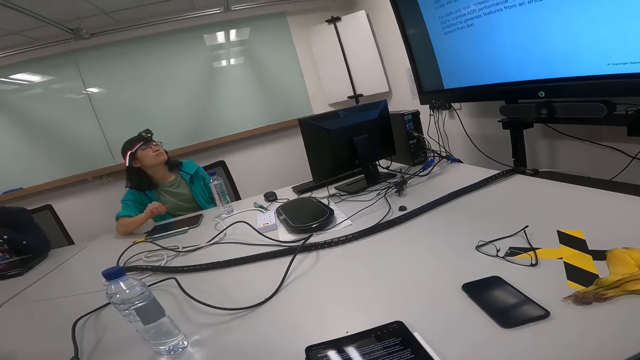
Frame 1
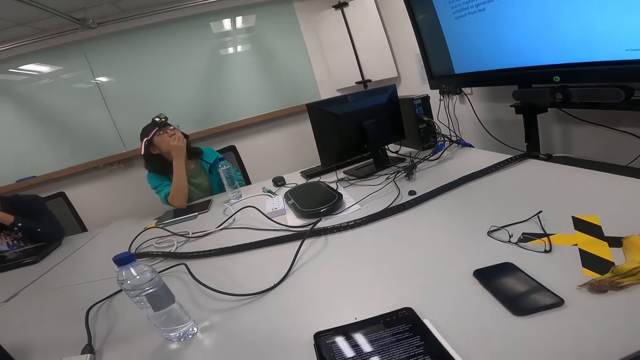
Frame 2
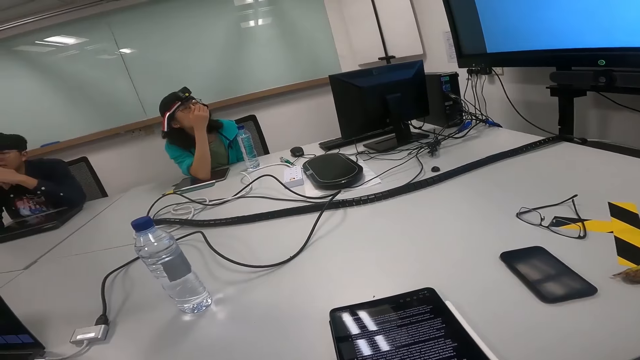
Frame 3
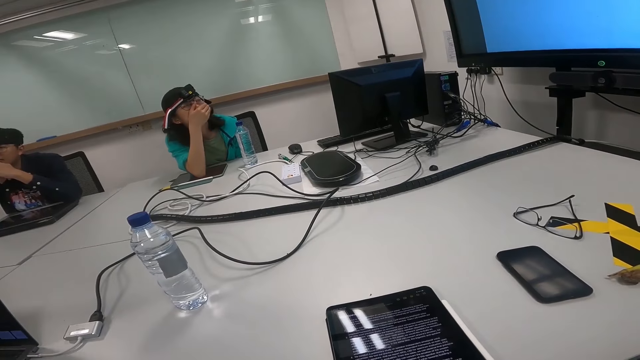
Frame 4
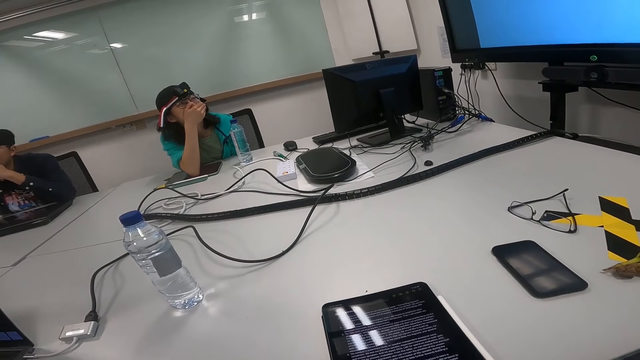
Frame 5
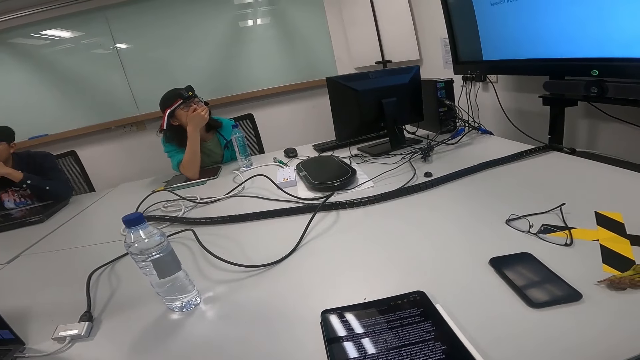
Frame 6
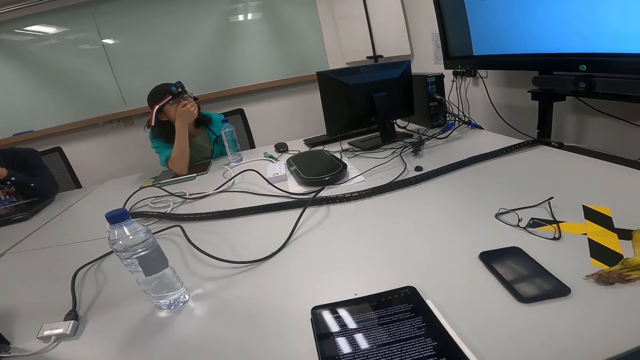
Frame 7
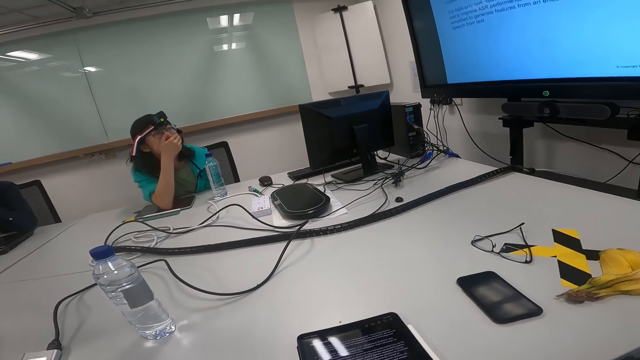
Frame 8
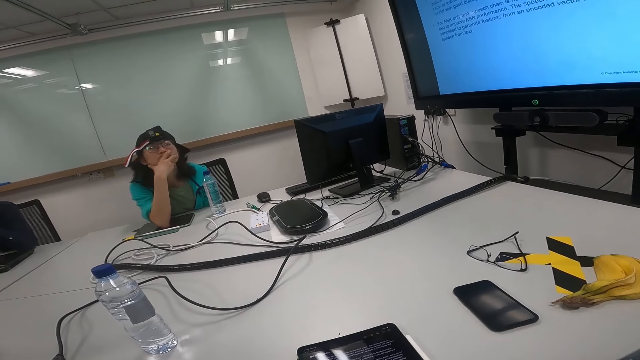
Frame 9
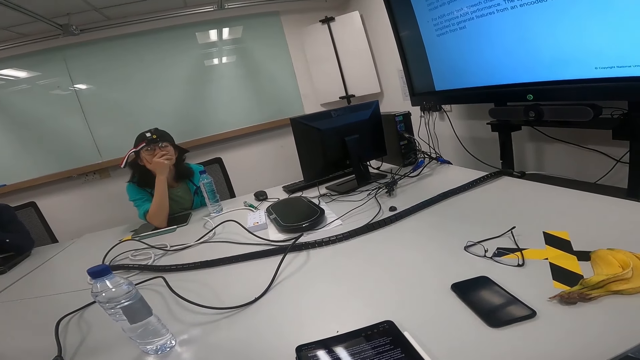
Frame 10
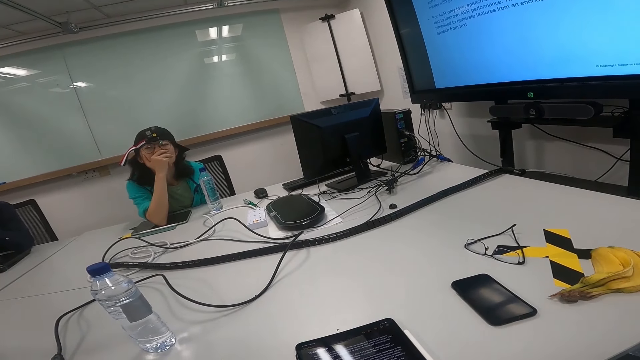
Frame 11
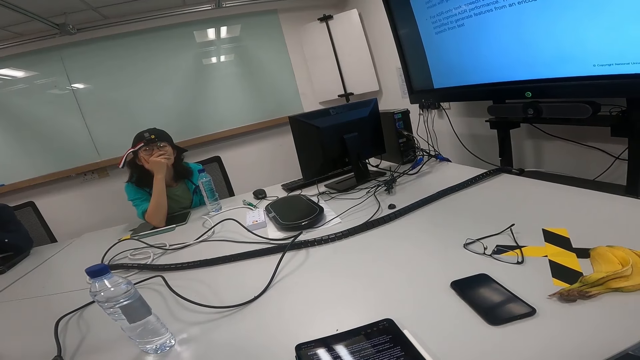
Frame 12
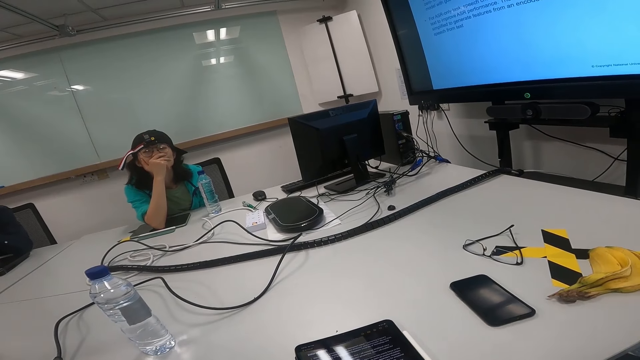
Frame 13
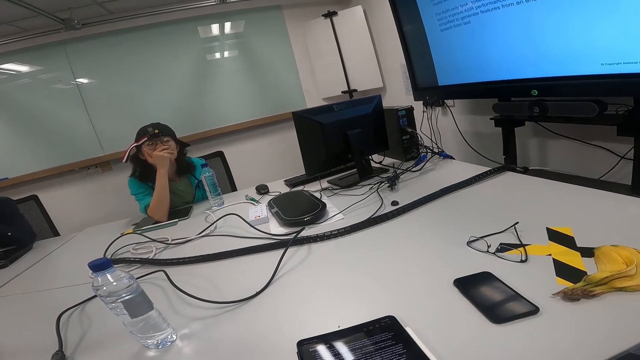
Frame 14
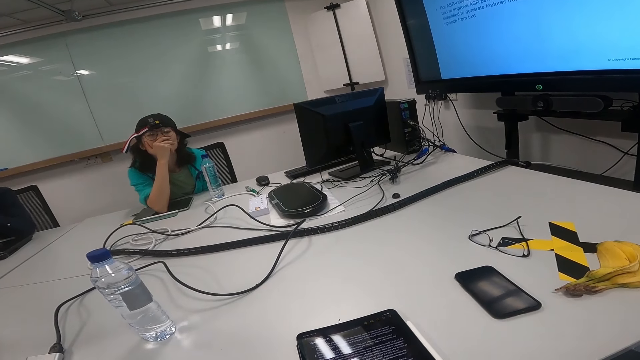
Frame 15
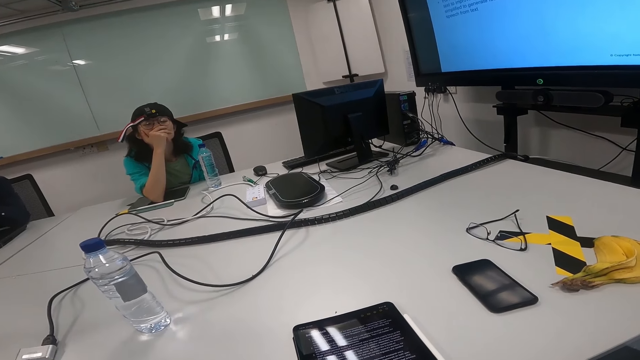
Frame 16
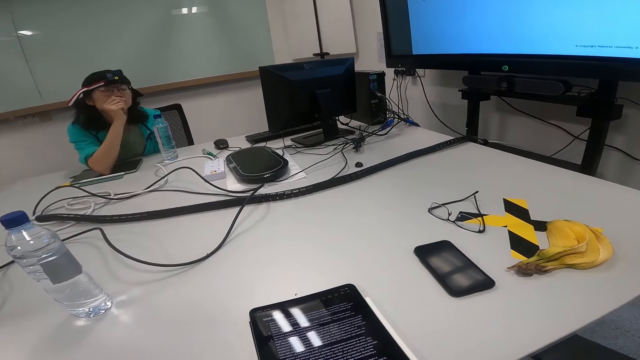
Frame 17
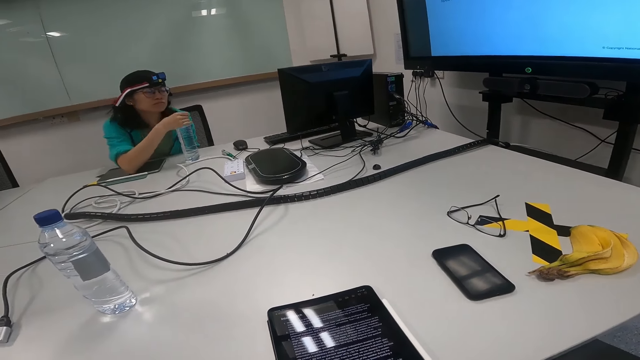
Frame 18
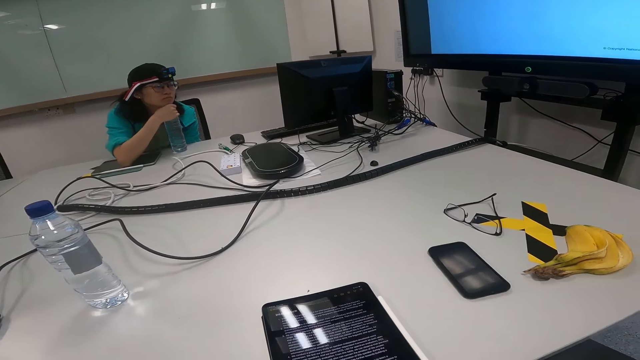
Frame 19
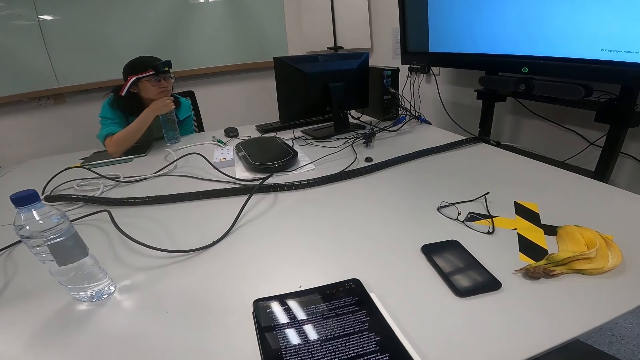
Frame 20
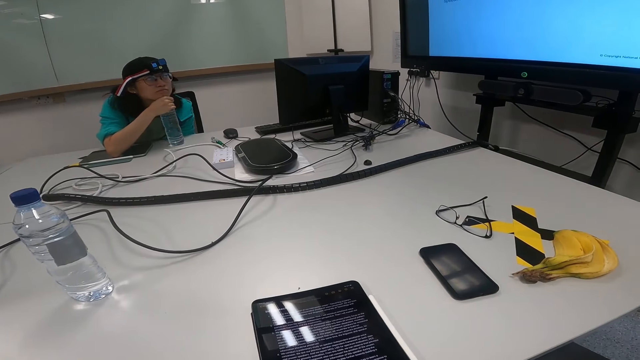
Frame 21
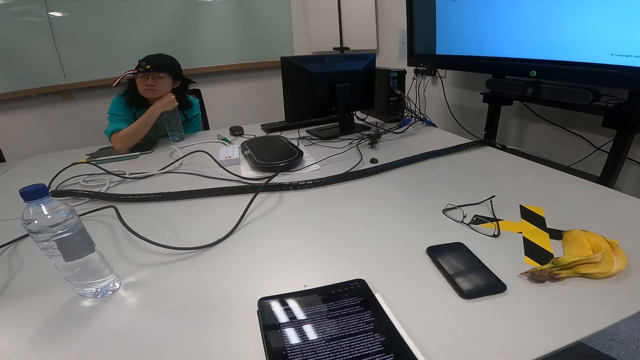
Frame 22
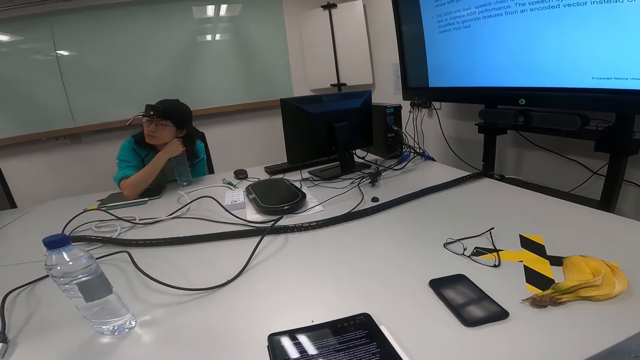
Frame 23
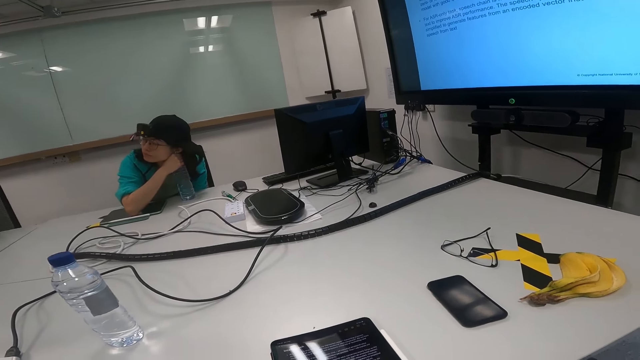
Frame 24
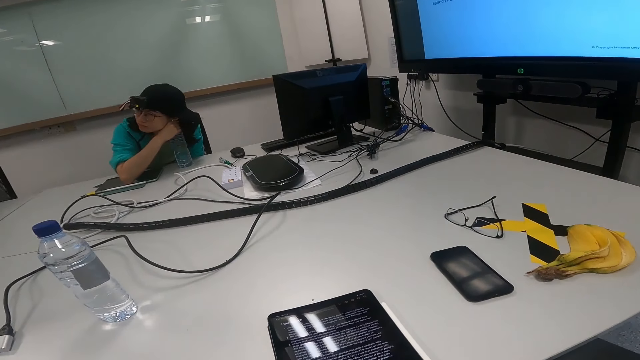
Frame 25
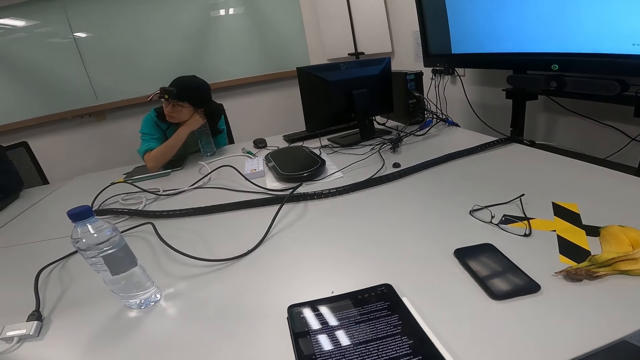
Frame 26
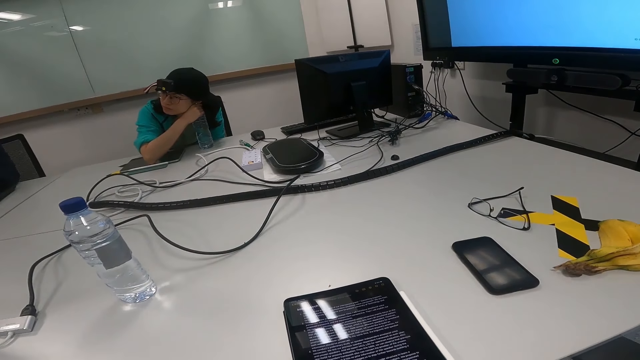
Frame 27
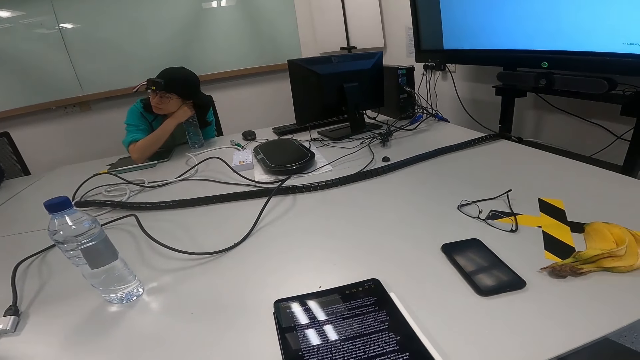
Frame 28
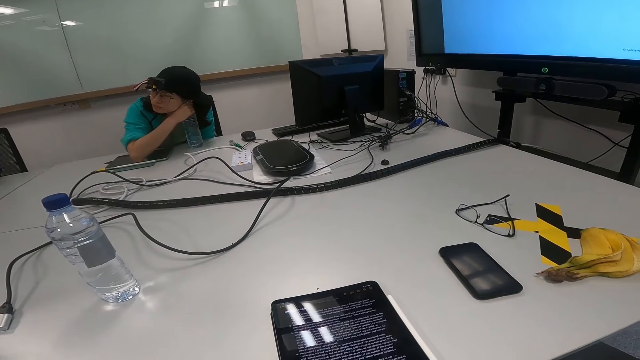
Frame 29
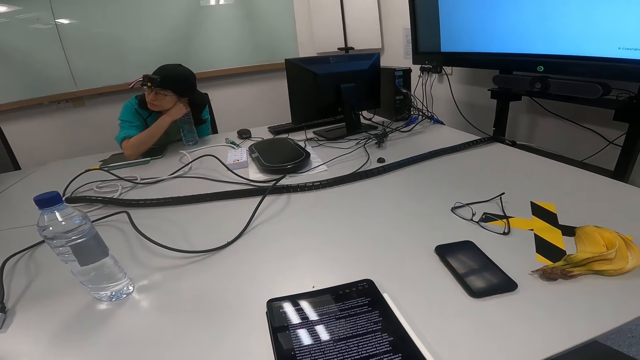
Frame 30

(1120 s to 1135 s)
The camera wearer turns around. A woman puts the hand on the mouth. The woman leans on the table. The camera wearer turns around. The woman stares at the camera wearer. The camera wearer turns to the side. The woman holds a water bottle and stares at the screen. The camera wearer reads on the tablet. The woman turns to the side. The camera wearer turns to the side.

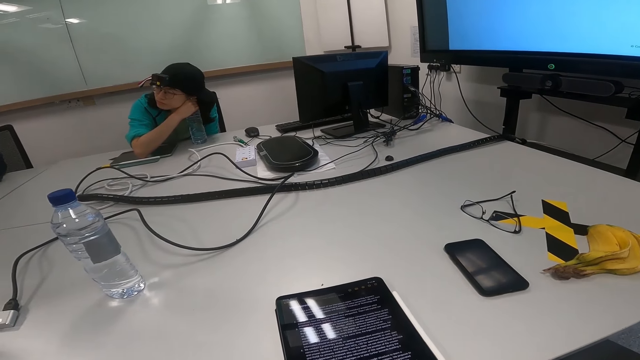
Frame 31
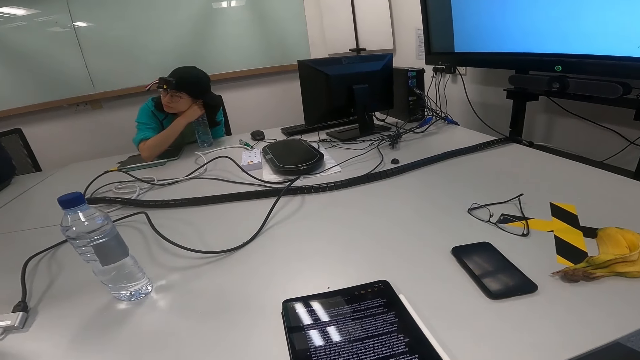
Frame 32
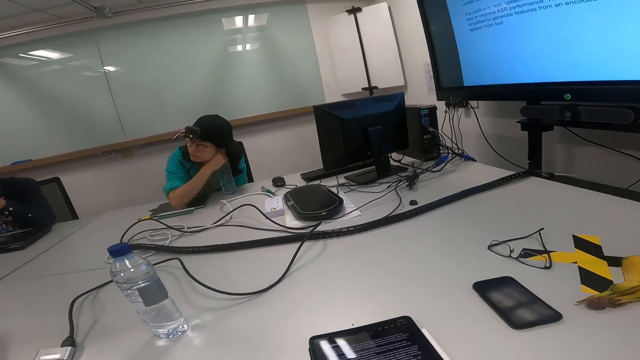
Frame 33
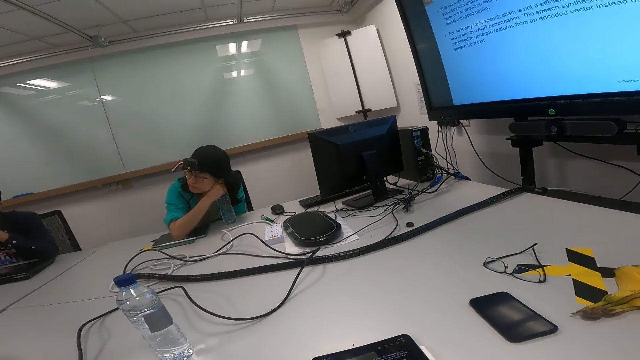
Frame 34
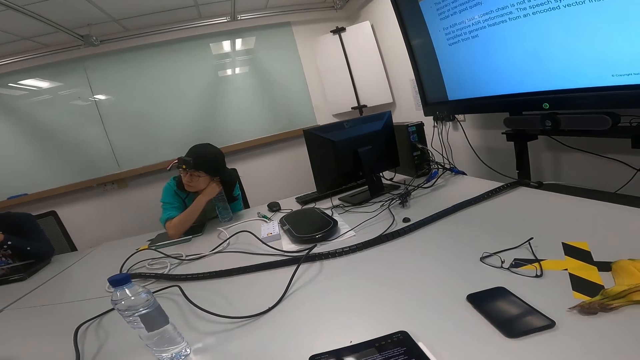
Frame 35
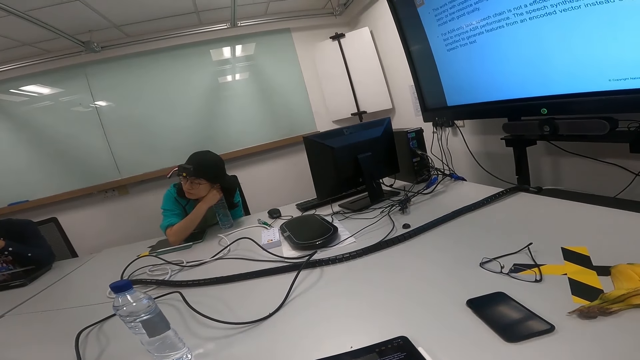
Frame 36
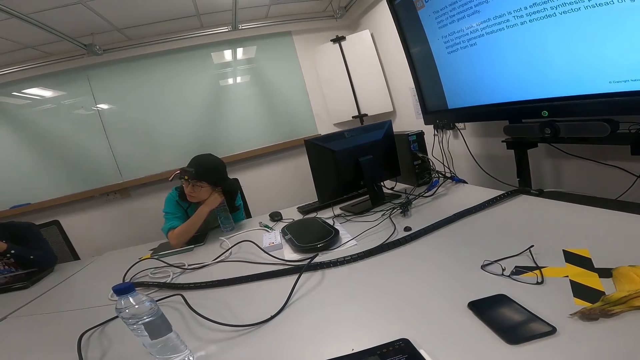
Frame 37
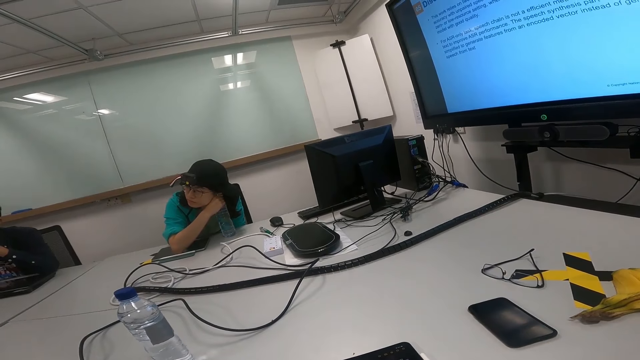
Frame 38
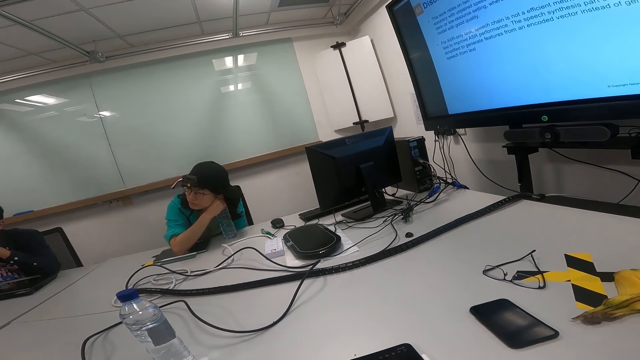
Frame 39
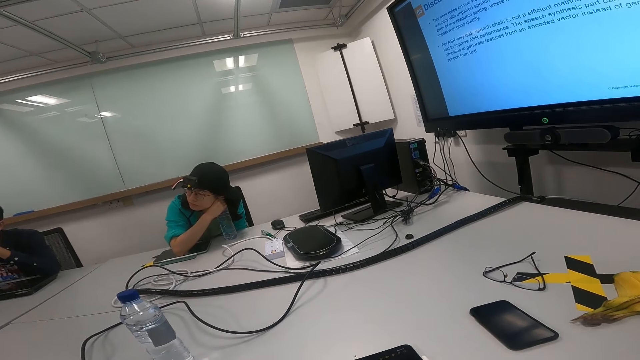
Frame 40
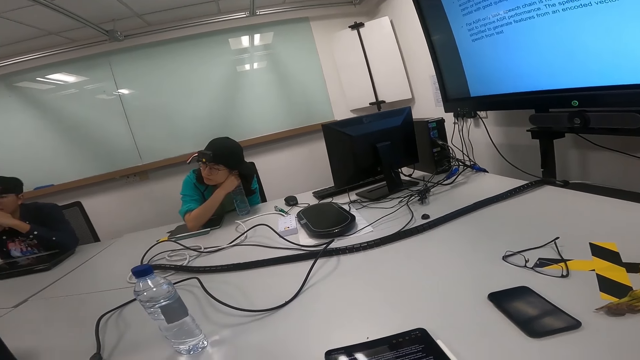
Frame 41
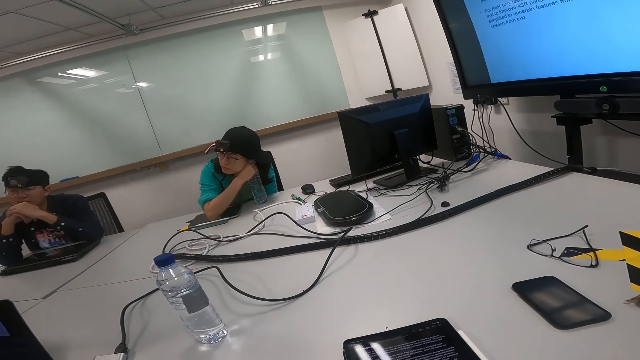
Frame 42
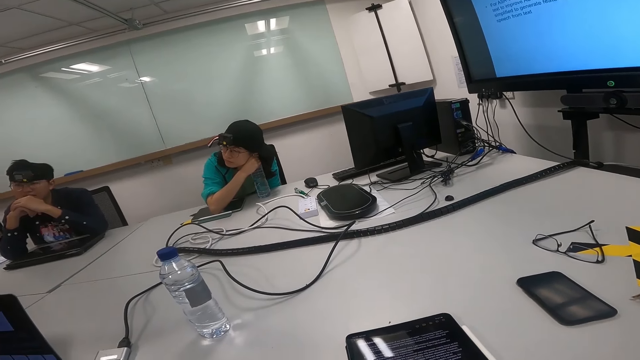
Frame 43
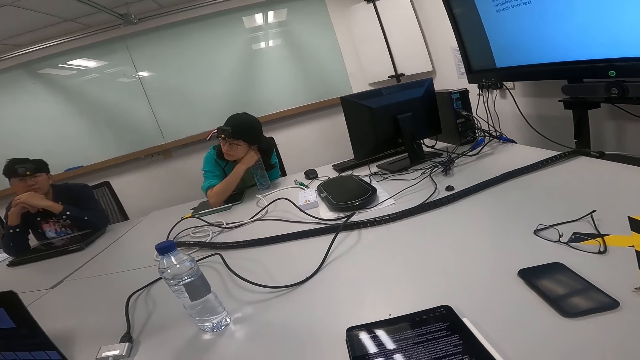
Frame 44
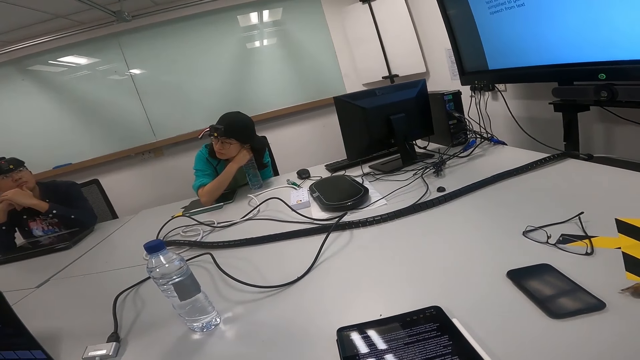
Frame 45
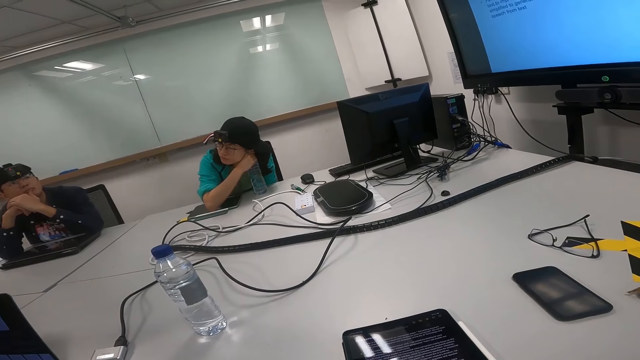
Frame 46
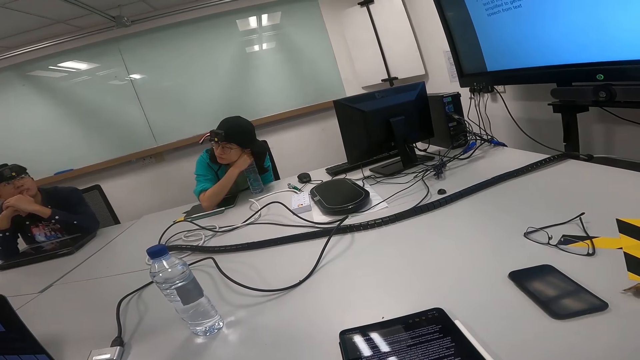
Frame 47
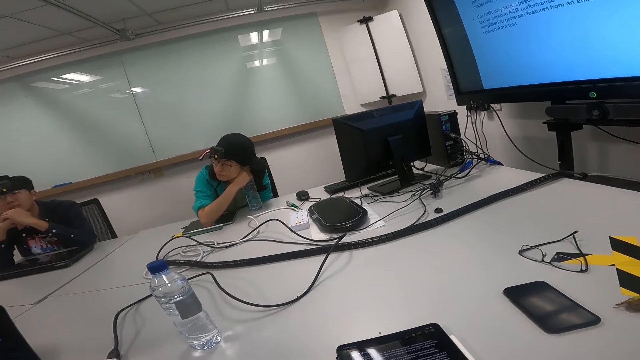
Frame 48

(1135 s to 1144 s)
A man leans on the bottle. The camera wearer turns to the side. Another man nods the head and turns to the side.
